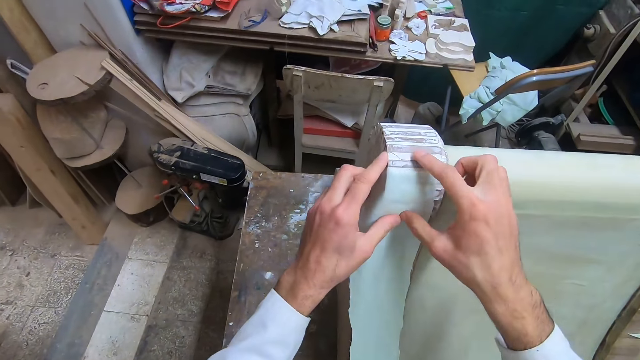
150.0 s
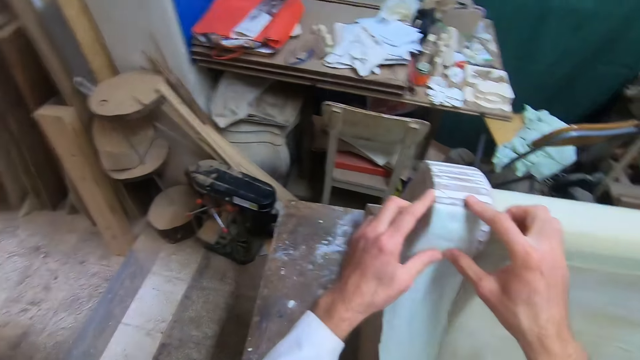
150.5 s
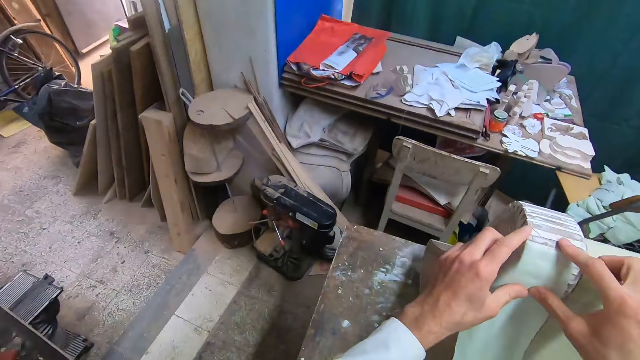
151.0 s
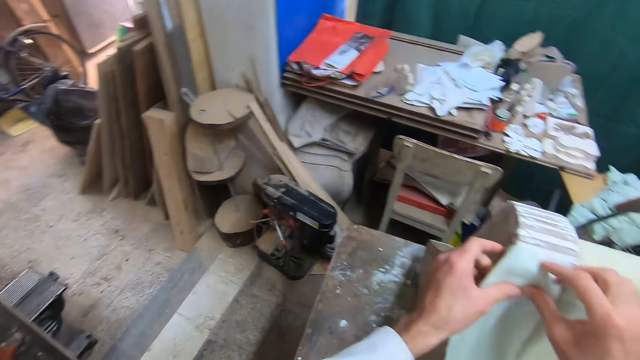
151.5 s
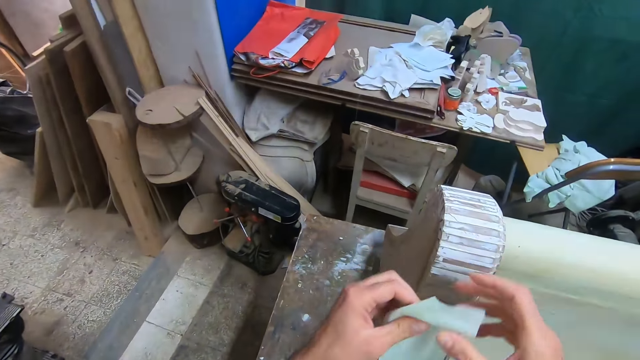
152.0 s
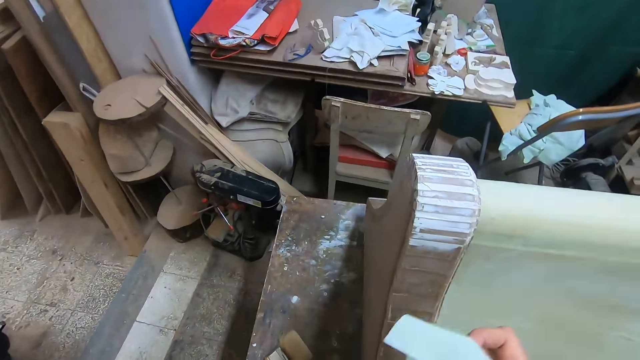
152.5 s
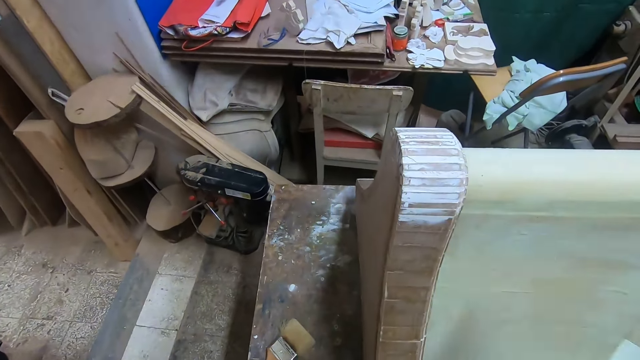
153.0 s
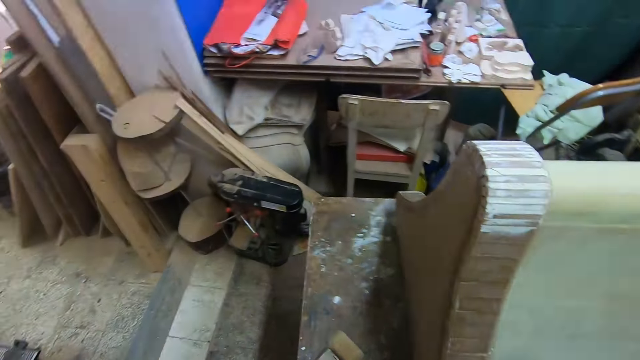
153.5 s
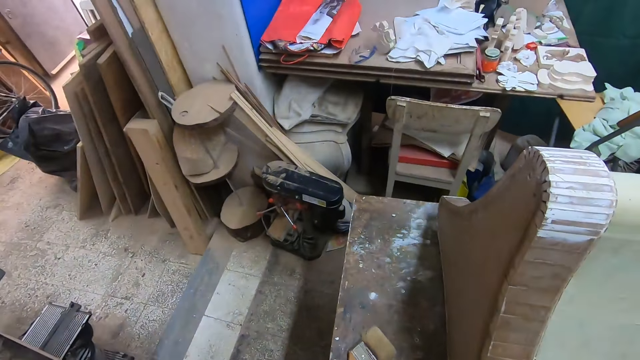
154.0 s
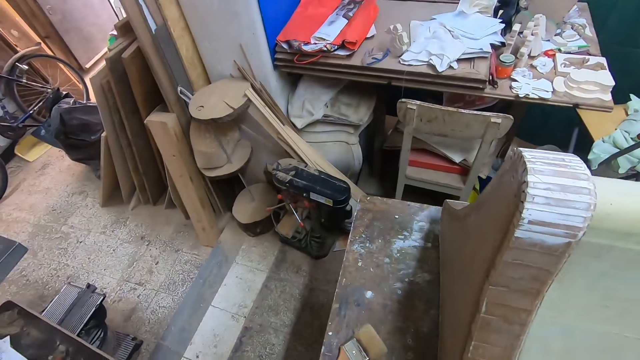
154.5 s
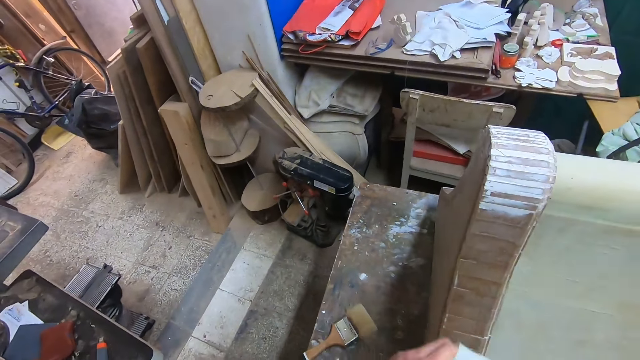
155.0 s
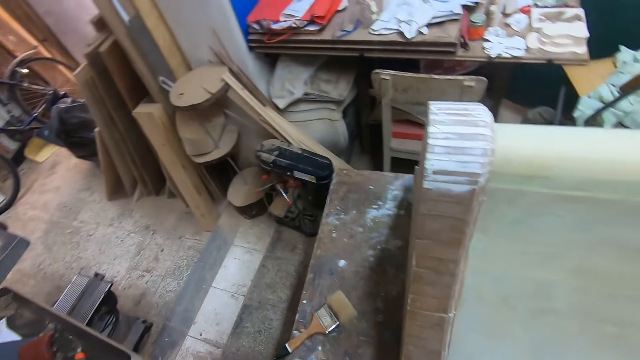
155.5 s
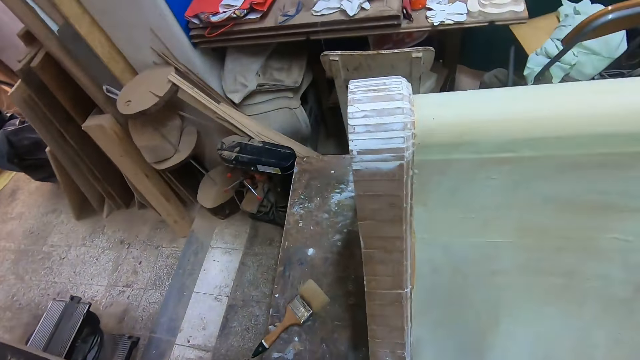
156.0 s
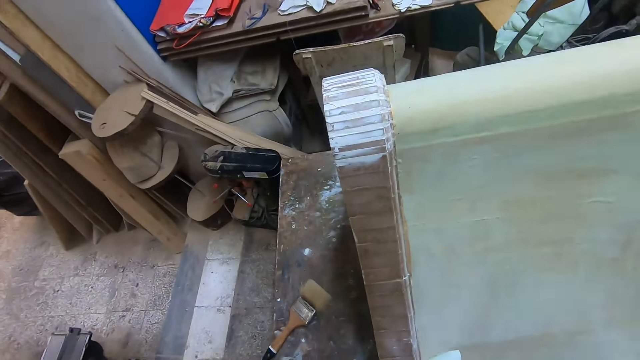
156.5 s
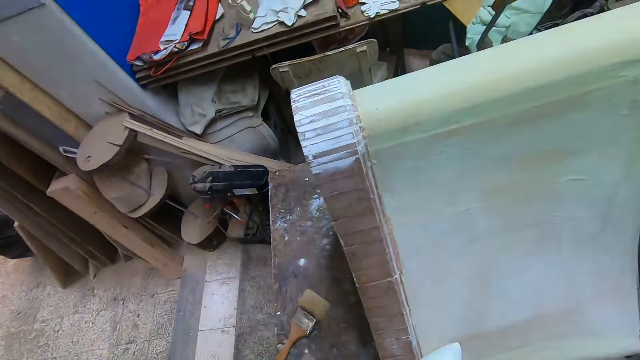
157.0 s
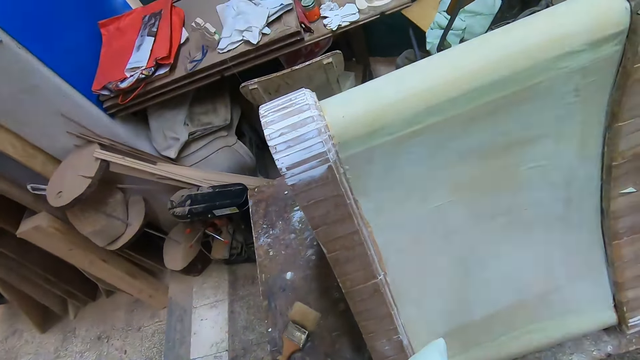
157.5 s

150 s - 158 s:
The camera wearer removes the cloth from the wood table. They look around.
